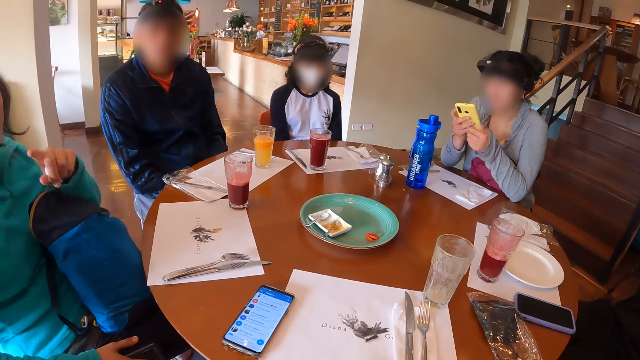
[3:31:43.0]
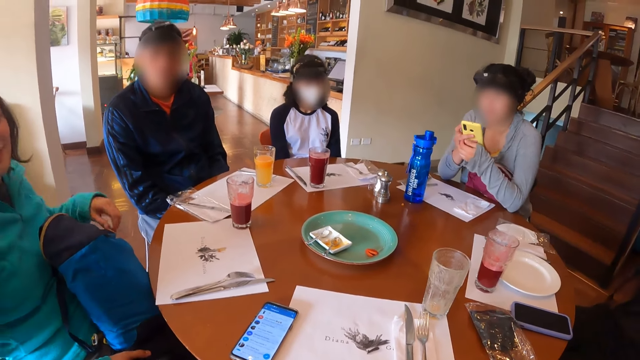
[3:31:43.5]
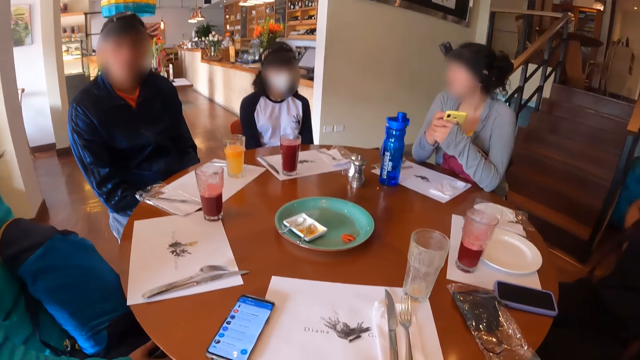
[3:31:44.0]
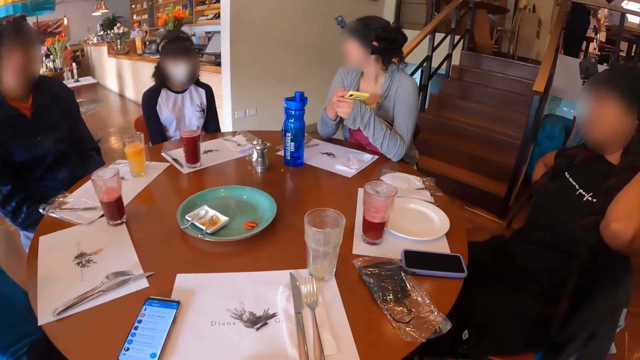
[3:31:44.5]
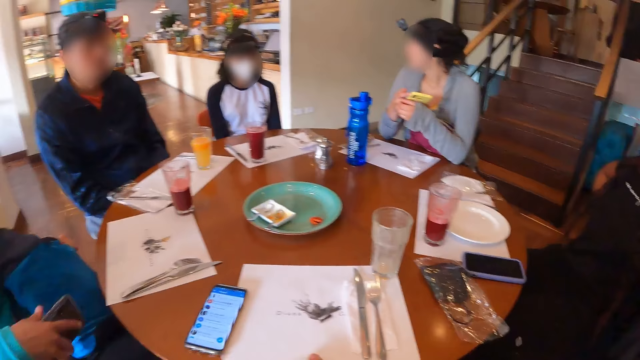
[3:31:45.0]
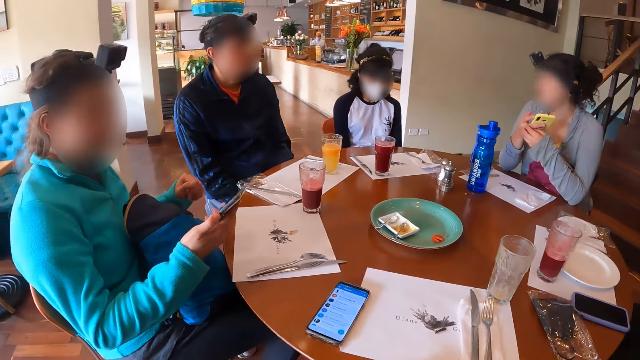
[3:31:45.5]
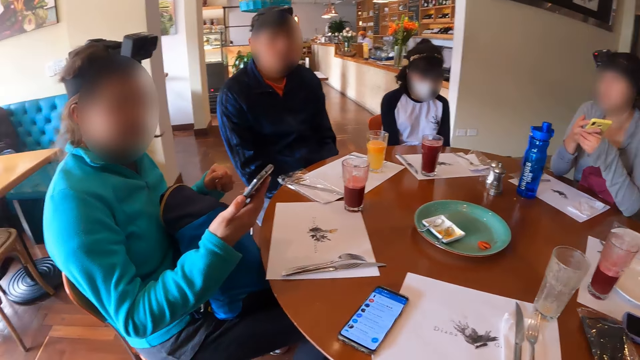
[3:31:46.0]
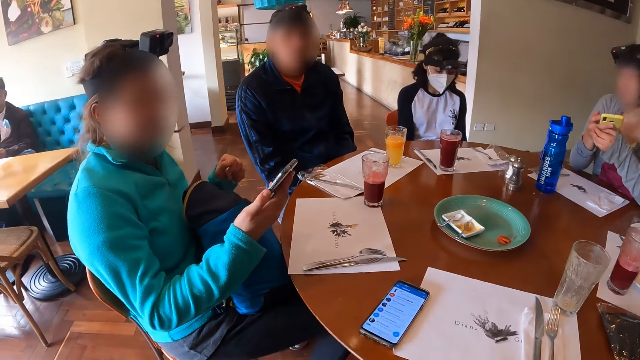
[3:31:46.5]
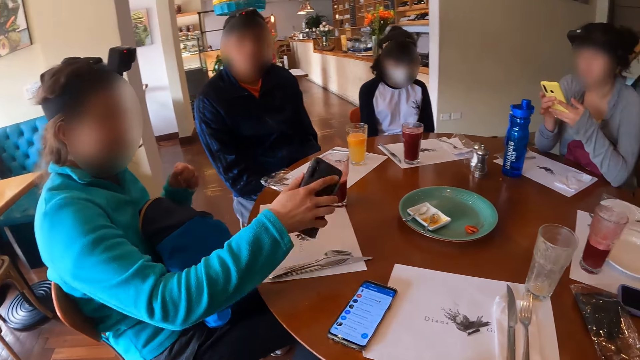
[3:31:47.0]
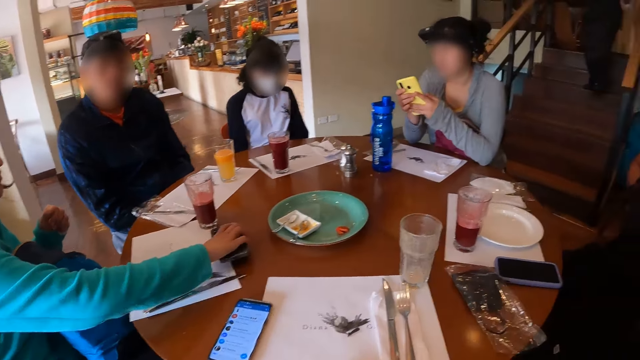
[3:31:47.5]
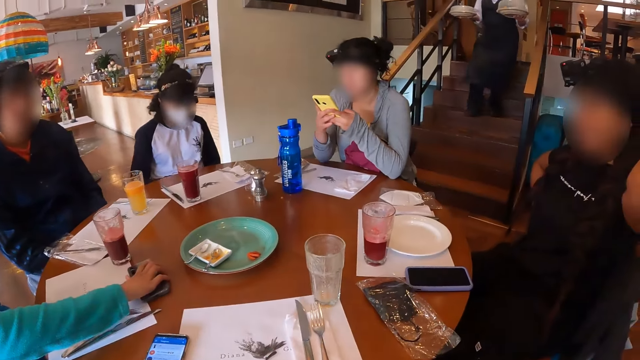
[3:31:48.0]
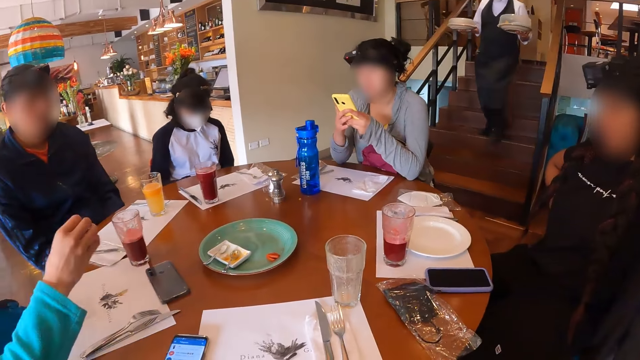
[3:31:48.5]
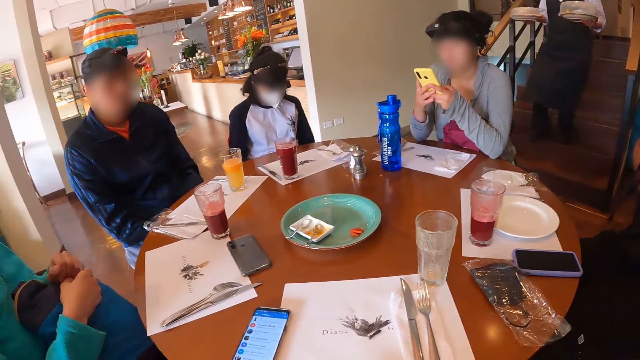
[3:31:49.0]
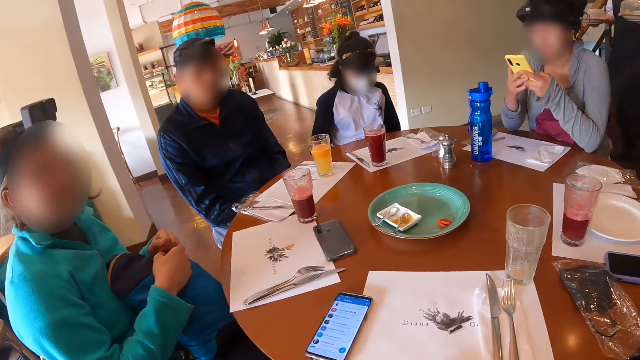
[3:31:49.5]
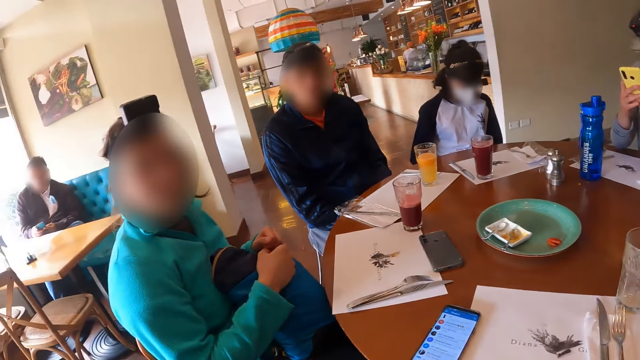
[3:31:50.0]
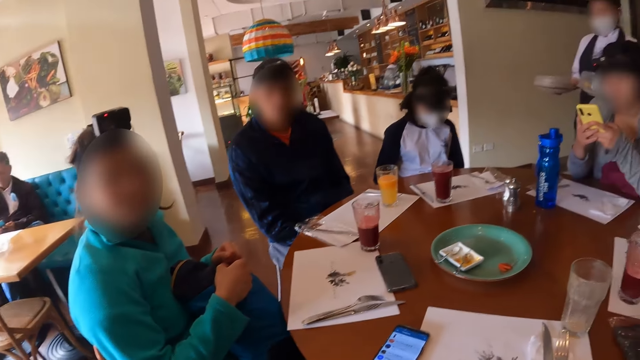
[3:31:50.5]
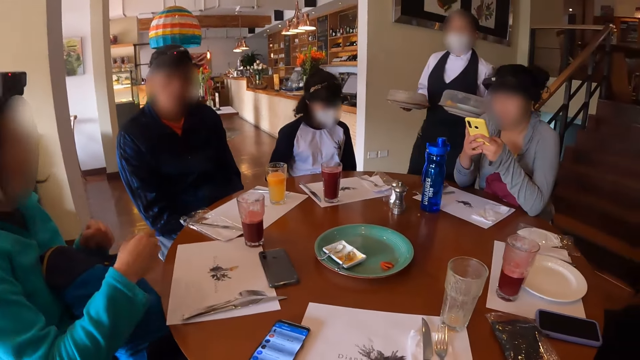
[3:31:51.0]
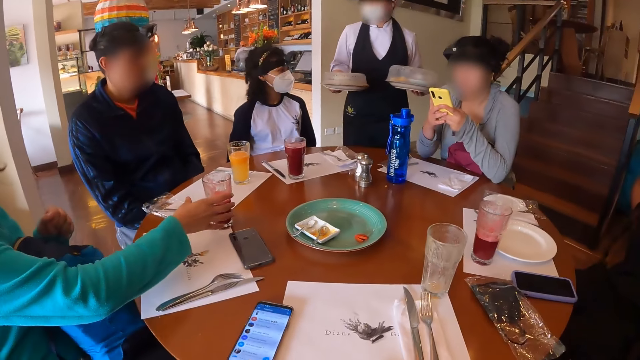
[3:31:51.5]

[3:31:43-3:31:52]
A person points towards the camera wearer. Another person scratches a hand. A woman presses the phone with her right hand. The woman drops the phone on the table with her right hand. A waiter with two plates of food walks towards the group of people at the table.

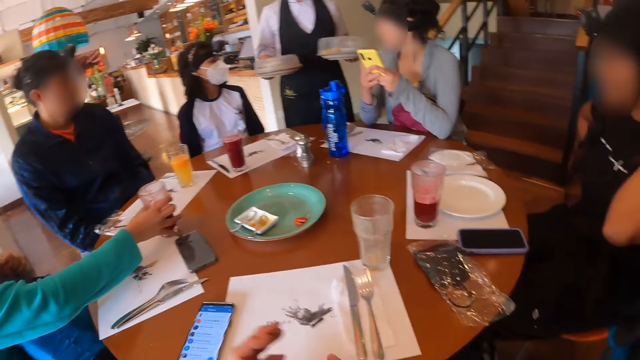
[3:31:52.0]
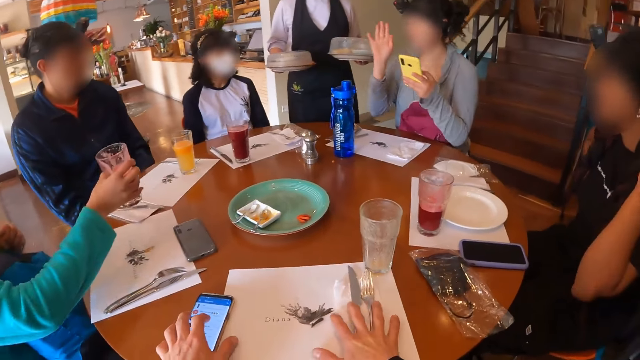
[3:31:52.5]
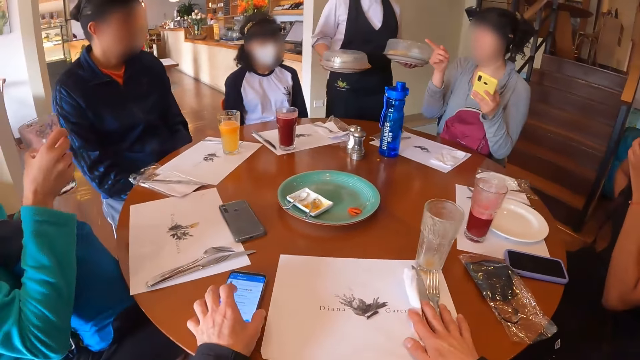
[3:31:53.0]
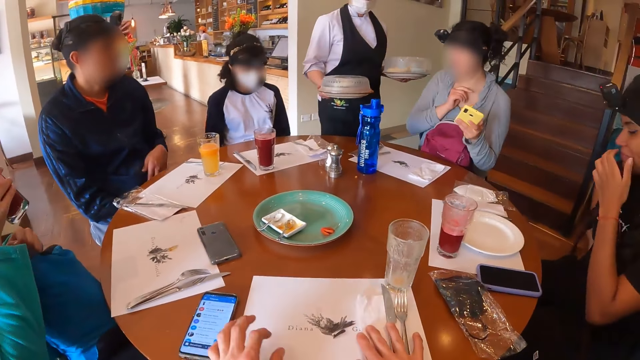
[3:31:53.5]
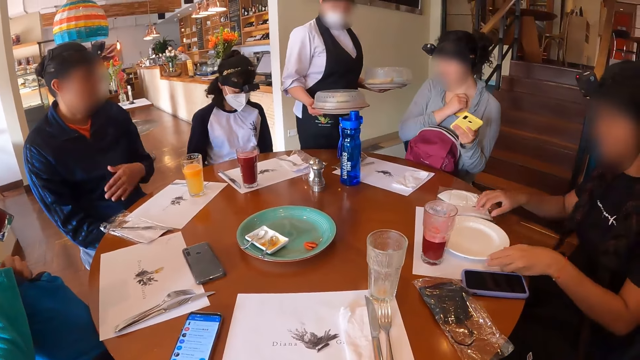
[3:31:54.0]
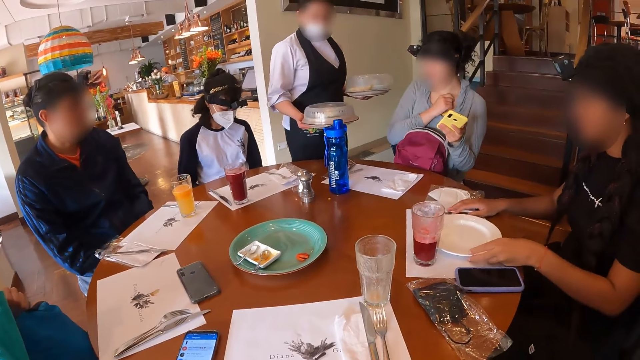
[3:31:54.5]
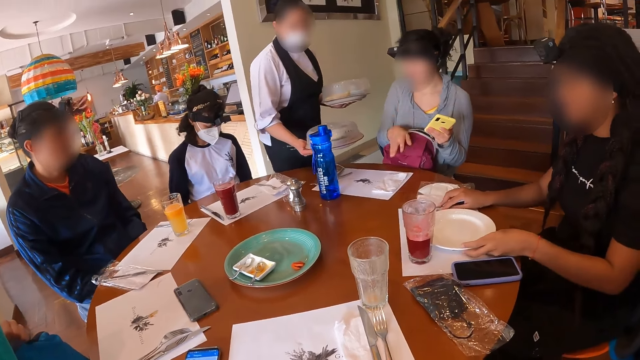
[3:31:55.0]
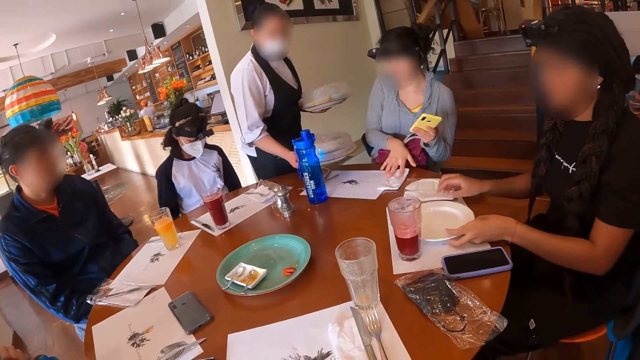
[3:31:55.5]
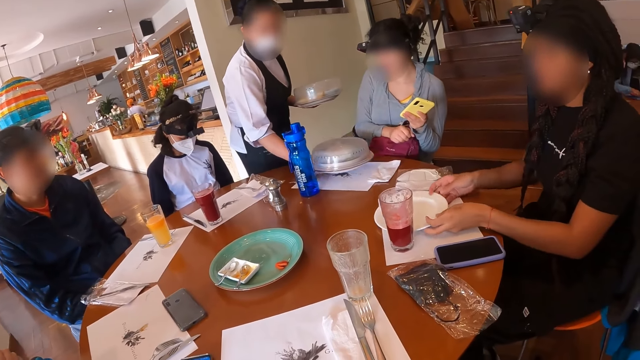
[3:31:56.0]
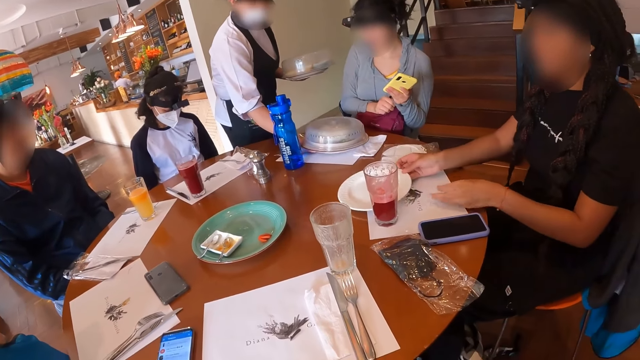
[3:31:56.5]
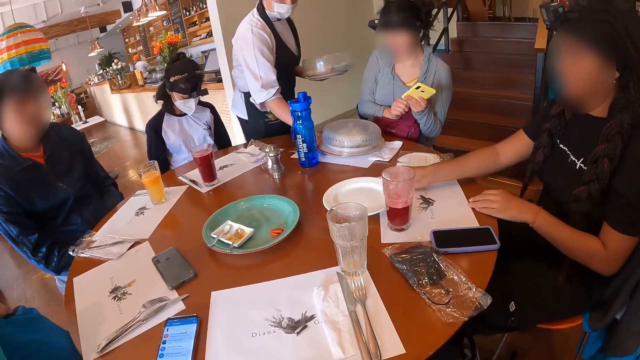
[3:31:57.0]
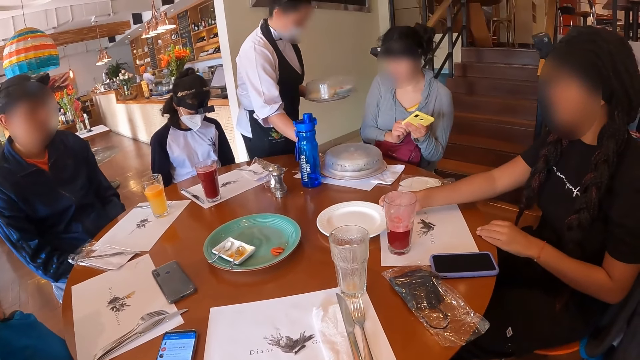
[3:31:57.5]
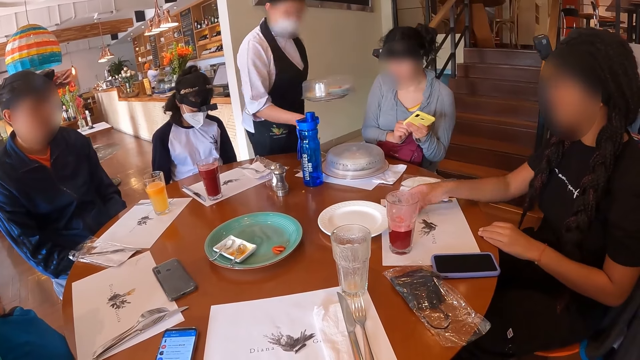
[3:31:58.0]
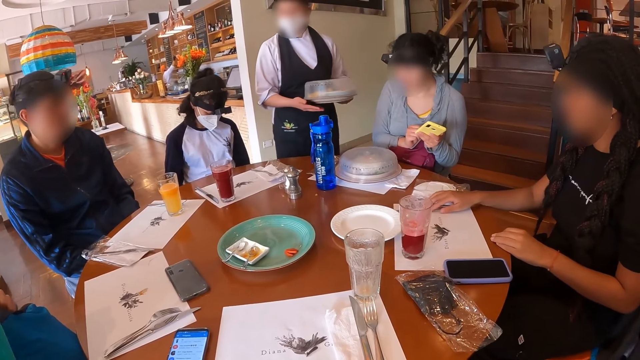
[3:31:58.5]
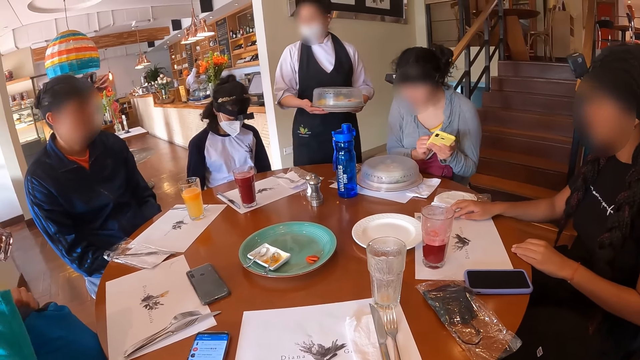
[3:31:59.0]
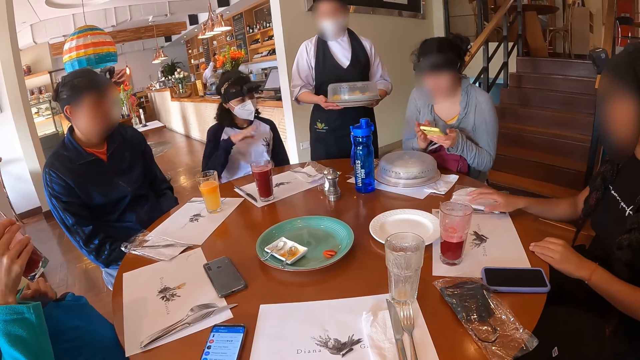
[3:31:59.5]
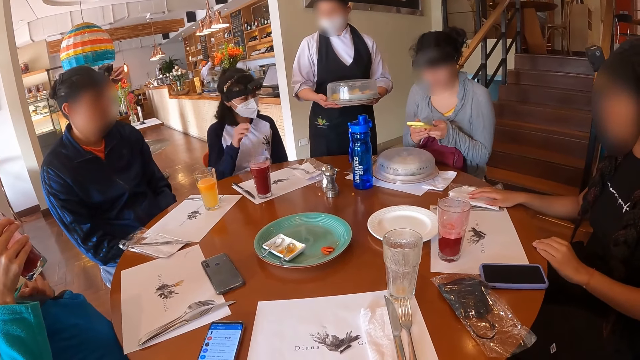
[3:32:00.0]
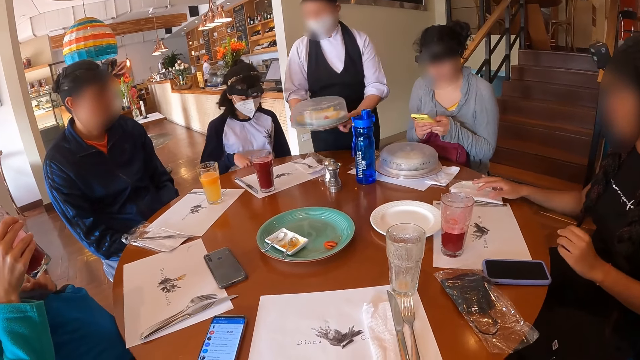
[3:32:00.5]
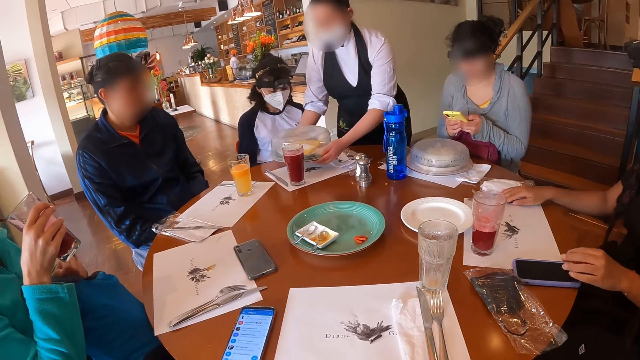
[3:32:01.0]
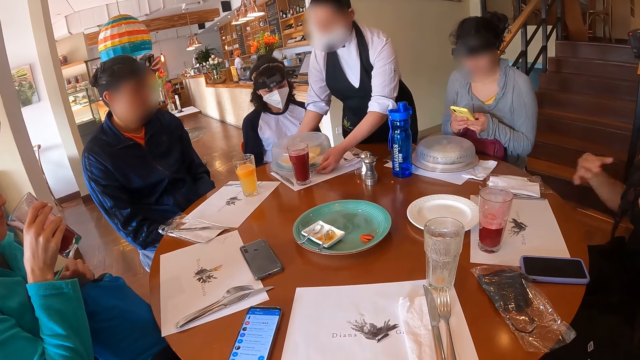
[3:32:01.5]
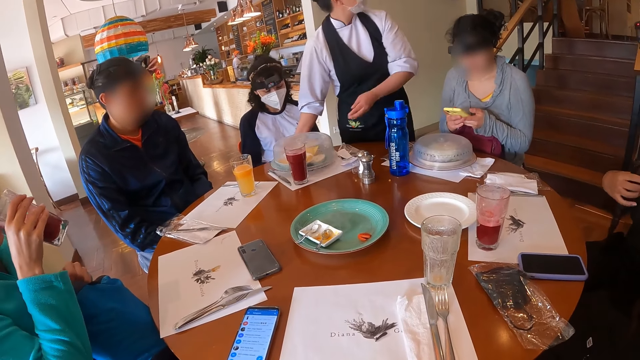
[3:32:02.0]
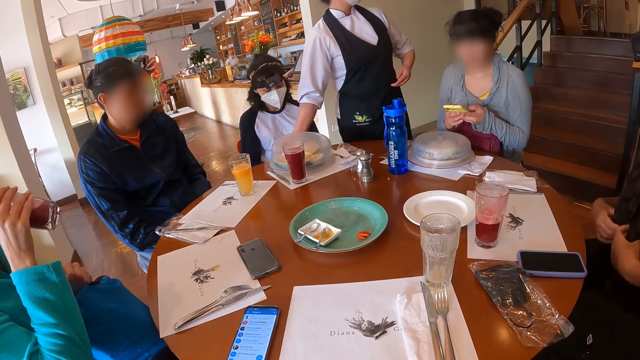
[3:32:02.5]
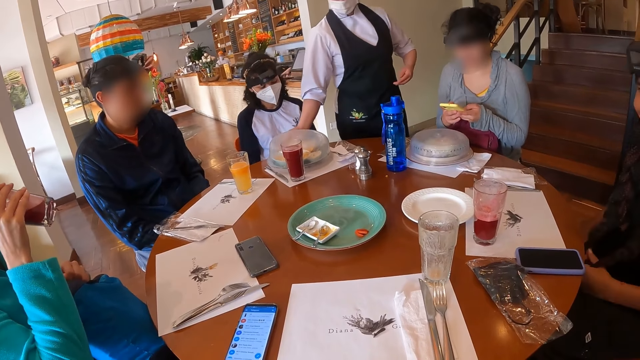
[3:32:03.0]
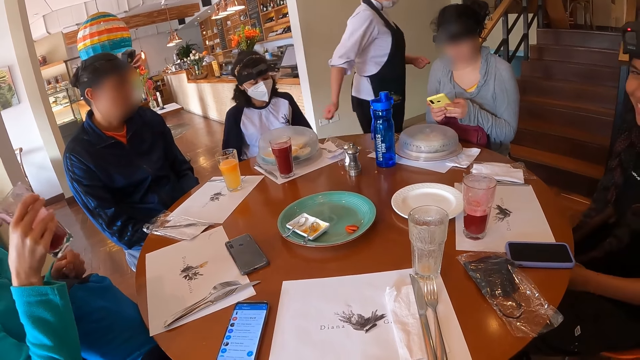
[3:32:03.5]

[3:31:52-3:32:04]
A woman picks up a glass of juice from the table with her right hand. The camera wearer pushes aside the cutlery and pushes aside the phone. The woman drinks the juice. The waiter drops one of the plates of food on the table in front of another woman with her right hand. The other woman moves a serviette paper on the table with her right hand. A third woman moves a plate in front of her on the table with her hands. The first woman pushes the cutlery. The other woman presses her phone with her hands. The waiter drops one of the plates of food on the table in front of another woman.
